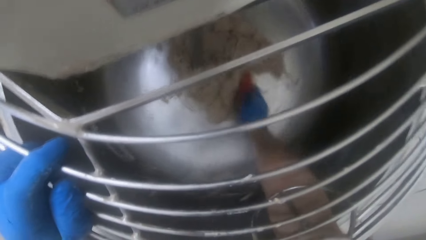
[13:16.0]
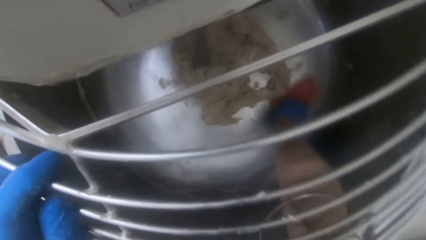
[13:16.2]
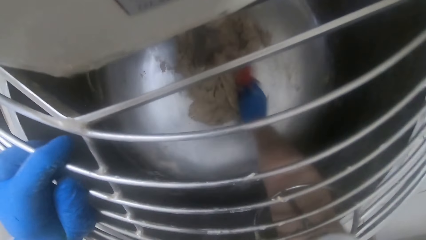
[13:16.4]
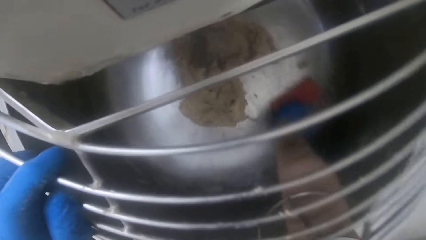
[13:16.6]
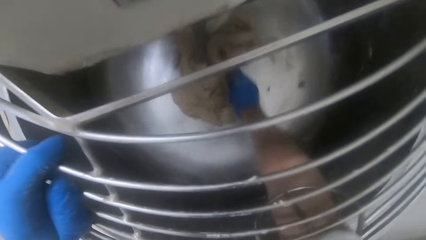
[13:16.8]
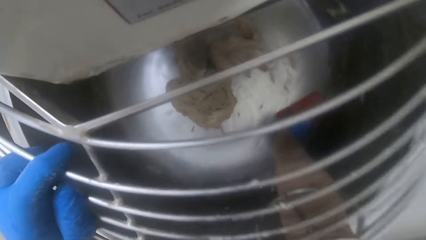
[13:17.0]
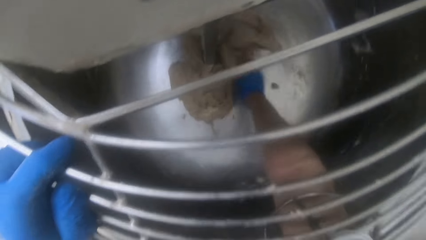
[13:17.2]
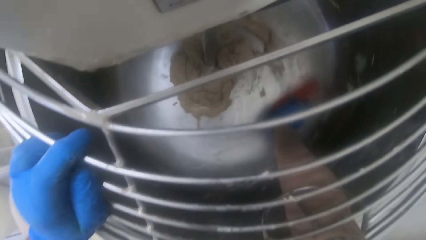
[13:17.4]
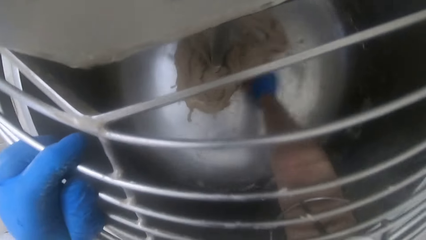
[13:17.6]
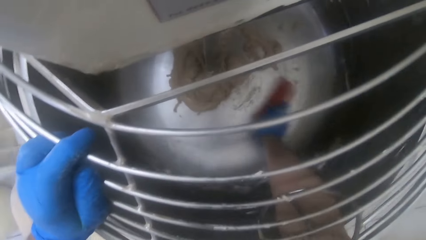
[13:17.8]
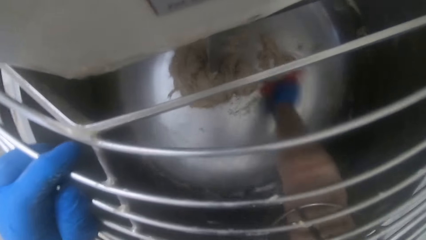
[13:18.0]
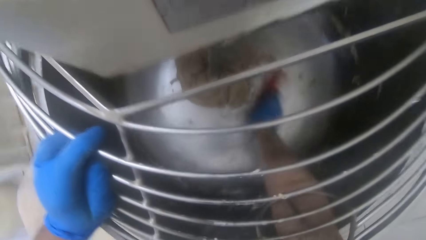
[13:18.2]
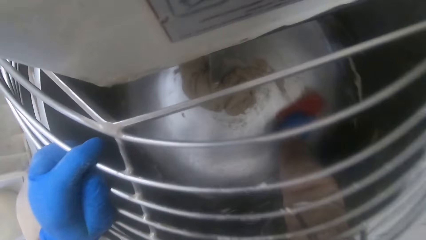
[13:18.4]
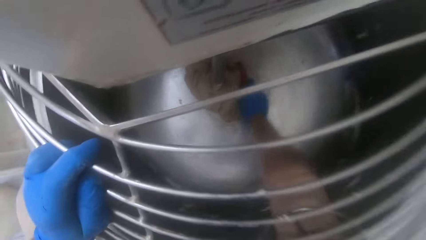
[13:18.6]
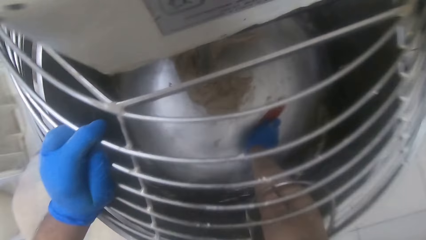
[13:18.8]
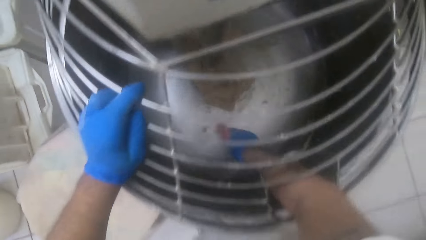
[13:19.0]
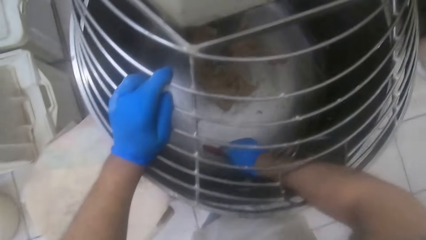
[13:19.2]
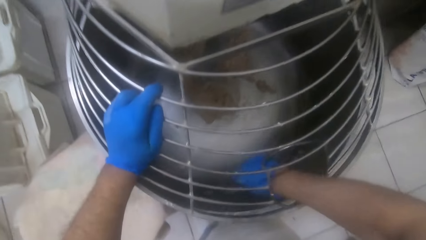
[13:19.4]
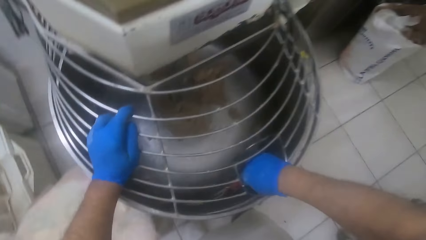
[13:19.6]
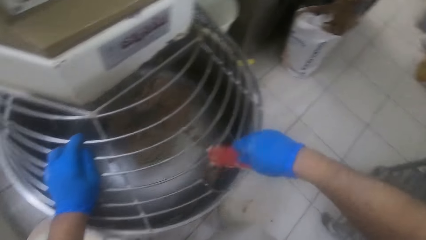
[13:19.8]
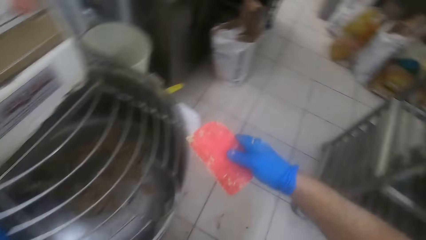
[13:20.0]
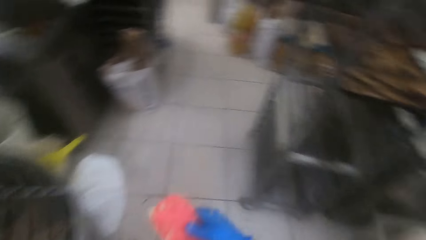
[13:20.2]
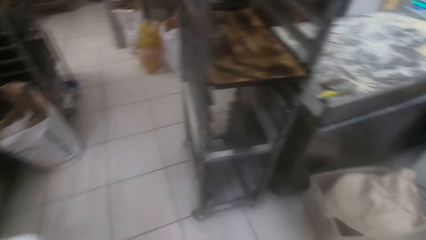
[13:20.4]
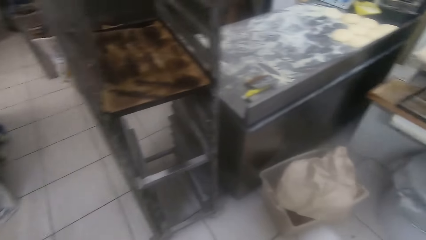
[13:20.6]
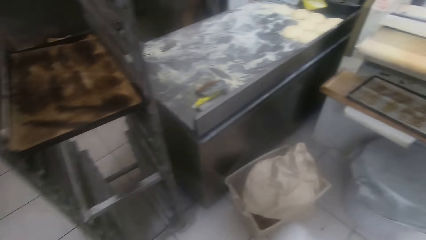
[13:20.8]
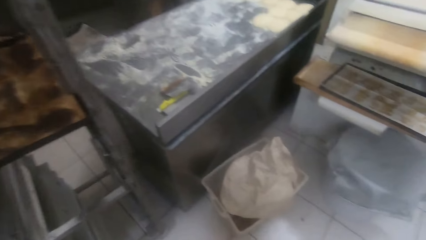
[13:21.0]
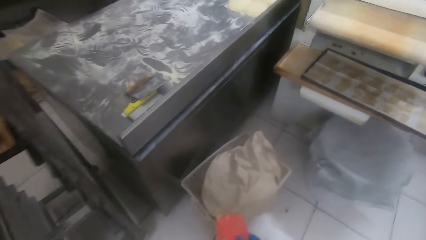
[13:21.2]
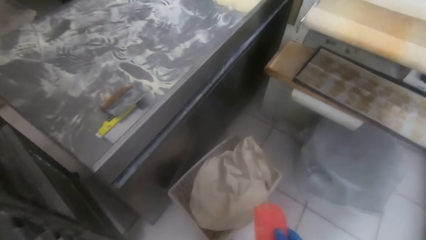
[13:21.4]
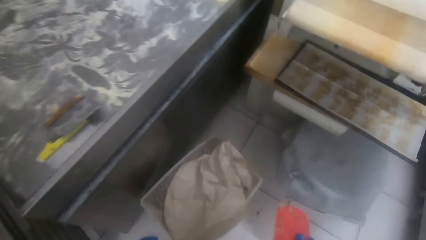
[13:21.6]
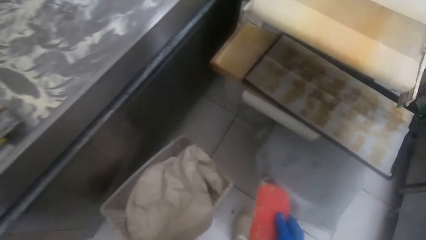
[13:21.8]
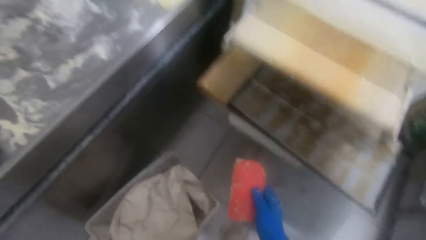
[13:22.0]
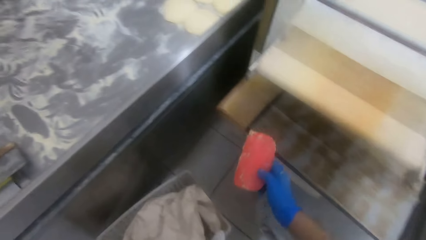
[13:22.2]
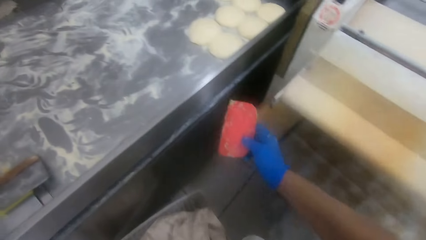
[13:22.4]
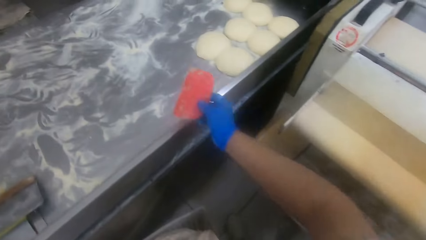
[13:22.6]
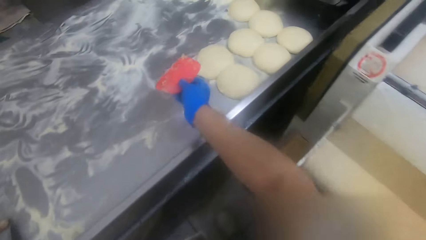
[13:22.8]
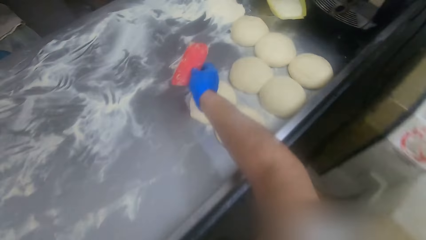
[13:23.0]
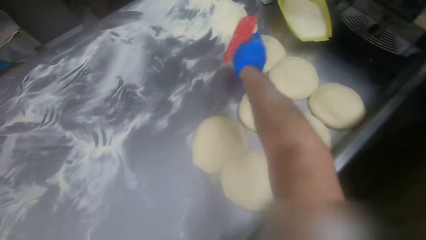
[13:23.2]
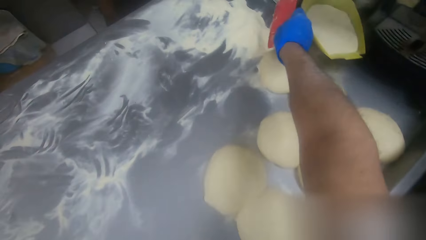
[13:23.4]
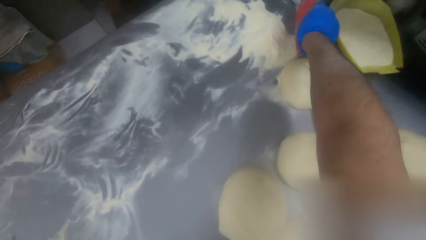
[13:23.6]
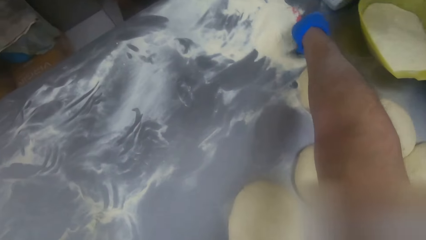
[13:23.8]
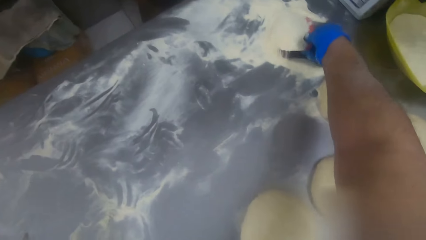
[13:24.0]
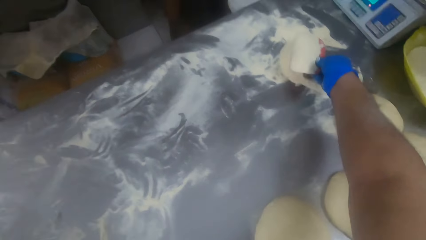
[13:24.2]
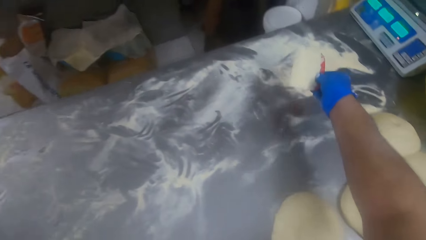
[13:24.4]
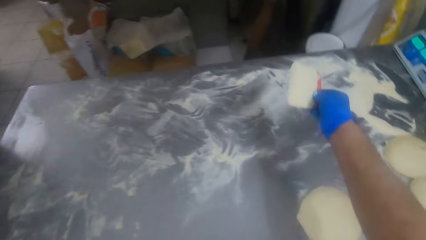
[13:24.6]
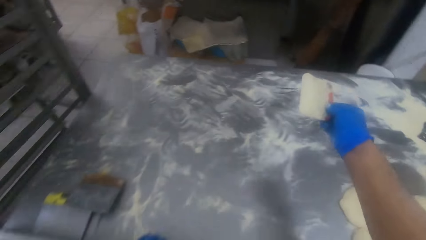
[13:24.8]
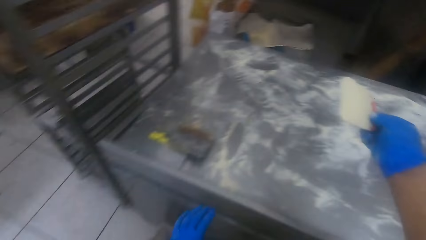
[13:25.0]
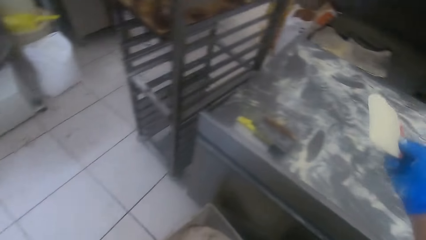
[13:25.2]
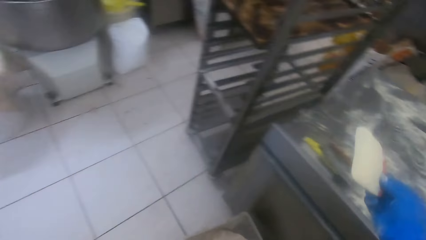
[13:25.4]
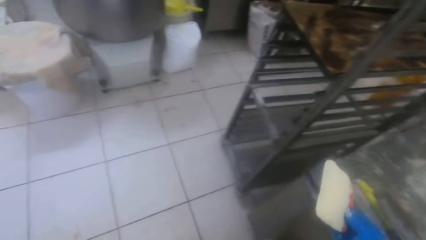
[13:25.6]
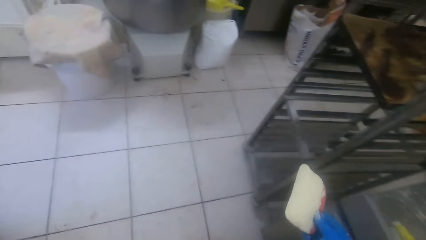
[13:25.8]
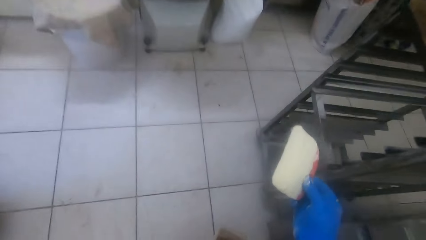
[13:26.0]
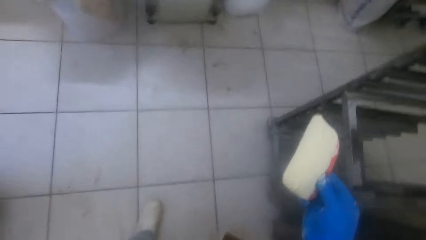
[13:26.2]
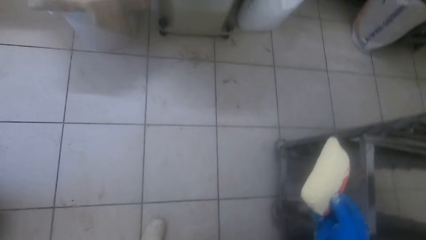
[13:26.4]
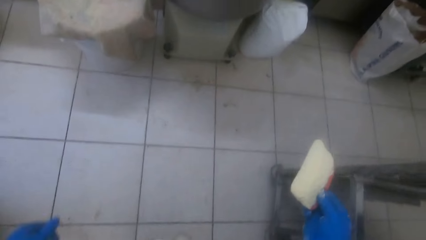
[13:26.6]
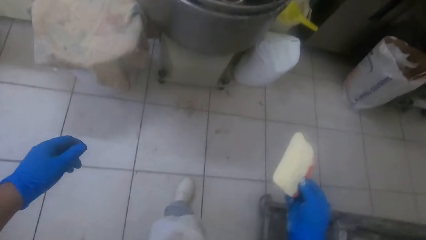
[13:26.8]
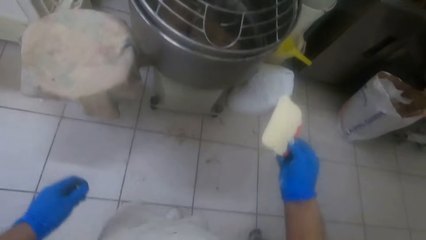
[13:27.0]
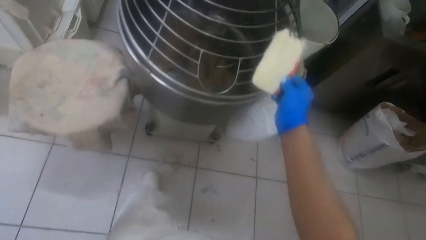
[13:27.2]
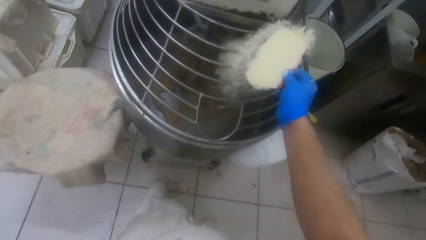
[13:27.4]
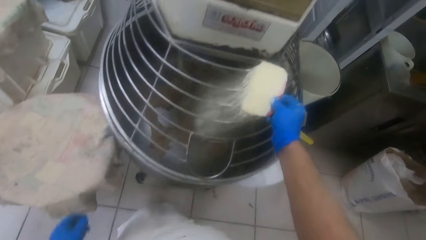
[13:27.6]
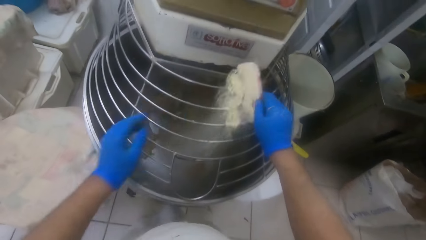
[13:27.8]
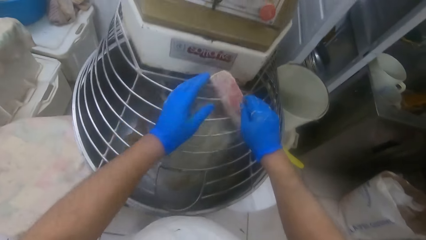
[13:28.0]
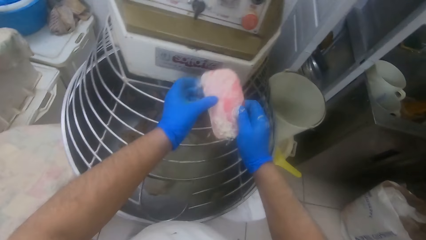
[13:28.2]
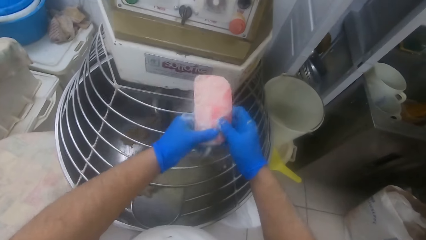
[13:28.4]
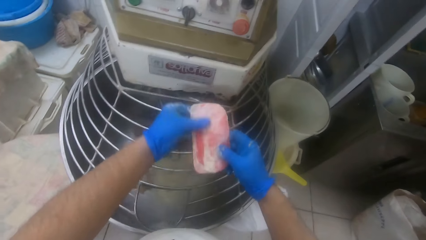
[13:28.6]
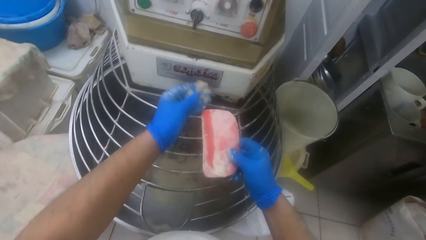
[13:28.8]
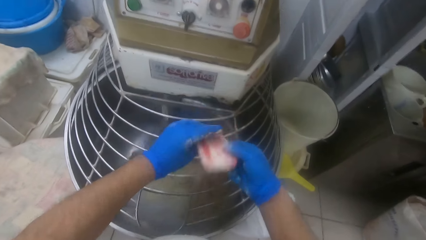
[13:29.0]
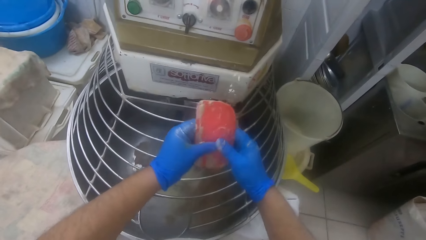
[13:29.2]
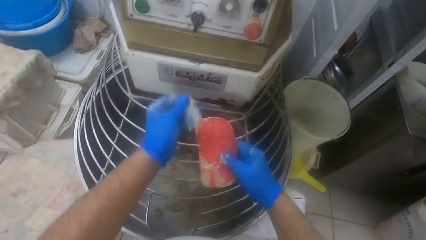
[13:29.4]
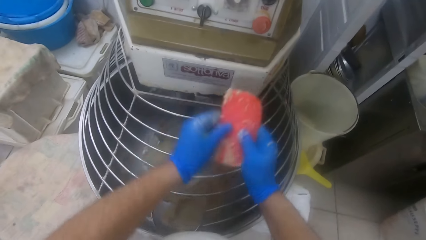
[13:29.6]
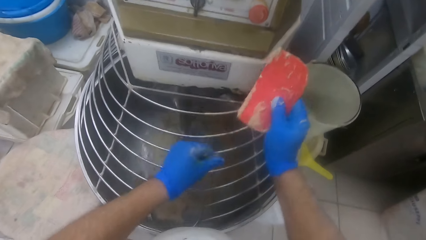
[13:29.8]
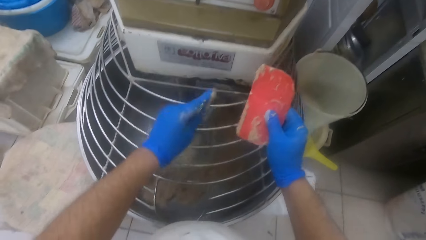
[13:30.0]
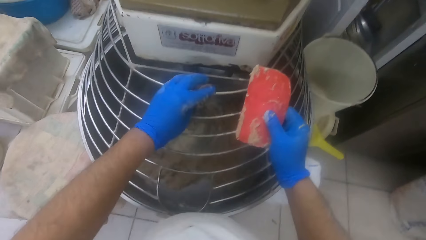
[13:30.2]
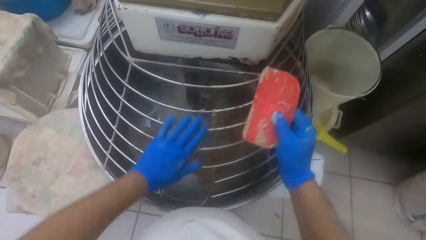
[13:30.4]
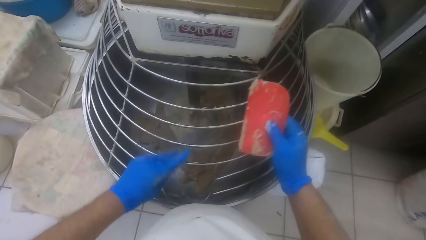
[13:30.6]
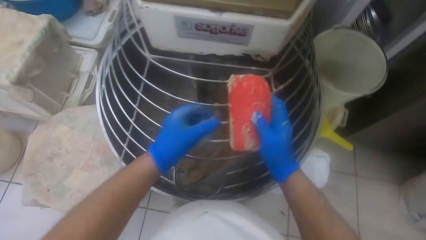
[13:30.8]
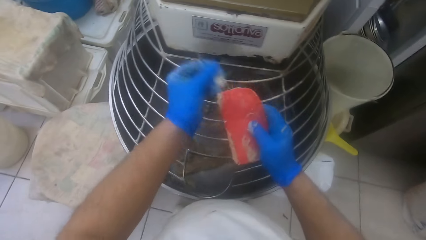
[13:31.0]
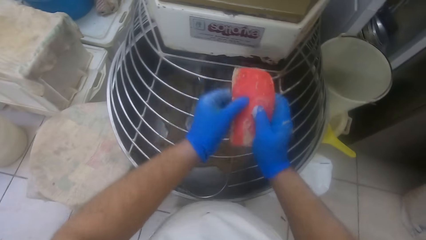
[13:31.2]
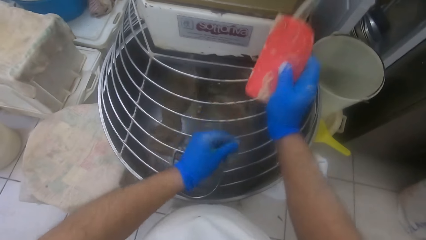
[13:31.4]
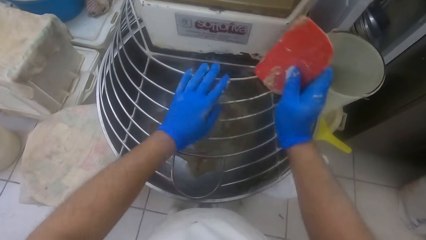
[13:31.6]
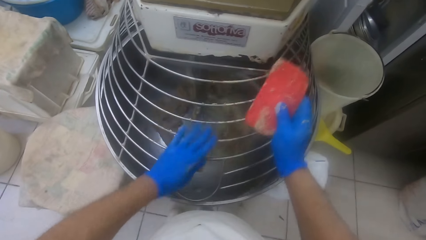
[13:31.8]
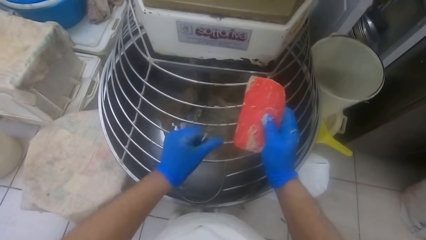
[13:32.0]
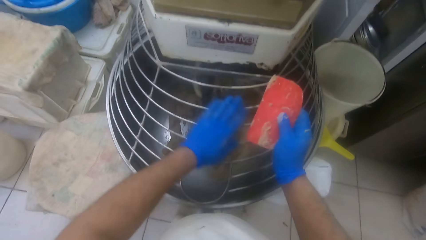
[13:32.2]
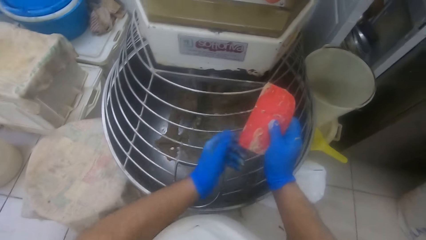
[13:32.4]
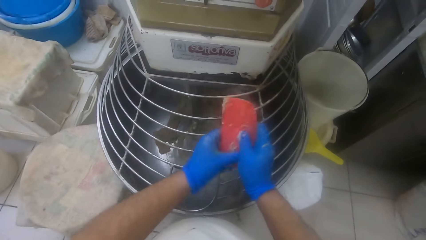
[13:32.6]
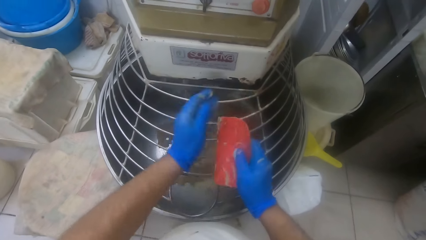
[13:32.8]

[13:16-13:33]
The camera wearer removes his right hand from the bowl of the dough mixer. He walks to the other side of the kneading table. He takes flour on the kneading table with the scraper in his right hand. He walks back to the dough mixer. He sprinkles the flour in the scraper in his right hand on the dough in the dough mixer bowl. He holds the scooper with his right hand. He scrapes the scraper in his right hand with his left hand. He brushes his left hand against the dough mixer guard. He scrapes the scraper in his right hand with his left hand again. He brushes his left hand against the dough mixer guard again.
